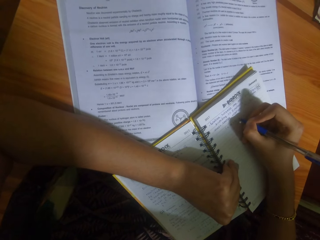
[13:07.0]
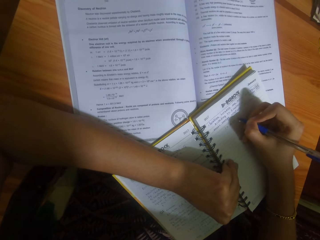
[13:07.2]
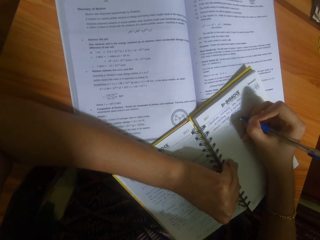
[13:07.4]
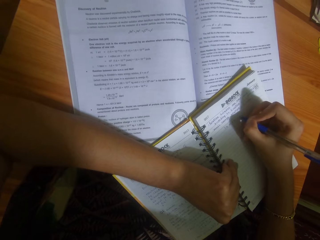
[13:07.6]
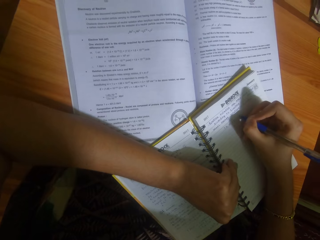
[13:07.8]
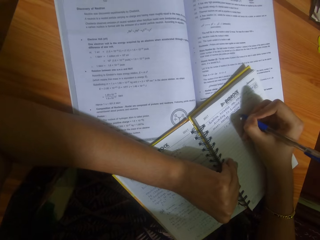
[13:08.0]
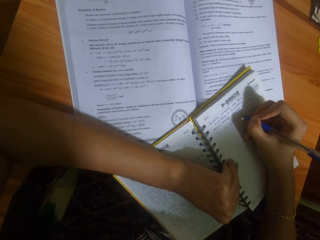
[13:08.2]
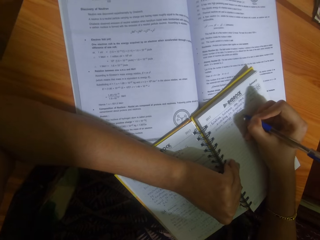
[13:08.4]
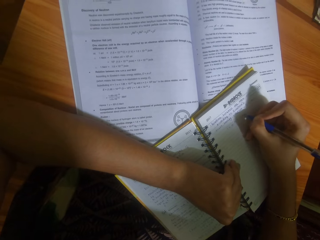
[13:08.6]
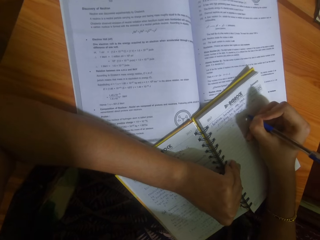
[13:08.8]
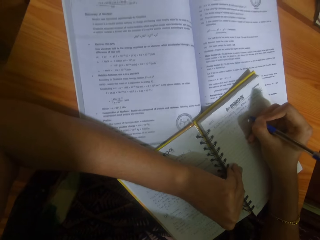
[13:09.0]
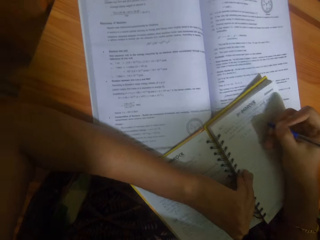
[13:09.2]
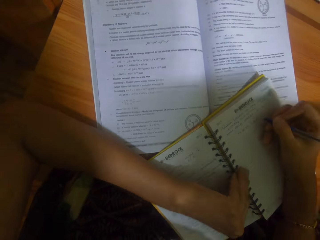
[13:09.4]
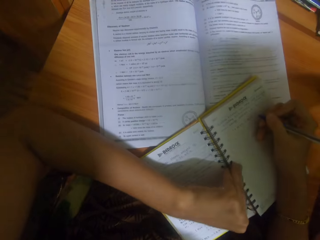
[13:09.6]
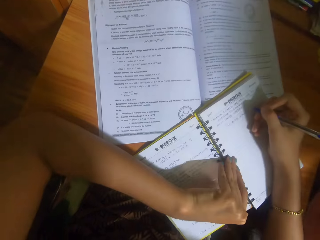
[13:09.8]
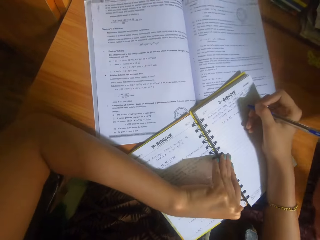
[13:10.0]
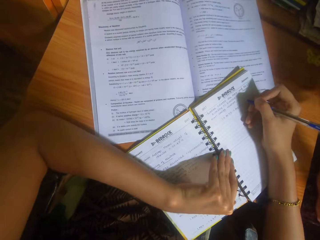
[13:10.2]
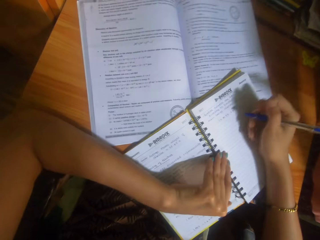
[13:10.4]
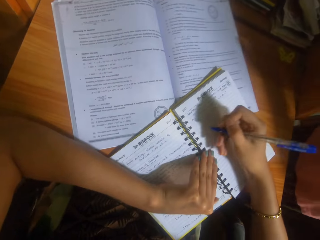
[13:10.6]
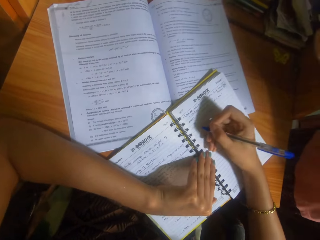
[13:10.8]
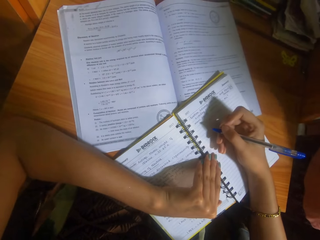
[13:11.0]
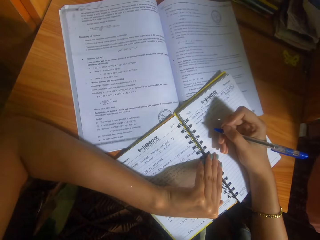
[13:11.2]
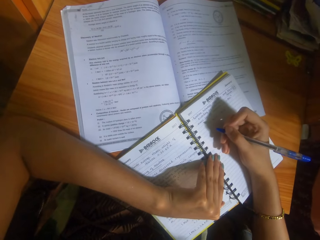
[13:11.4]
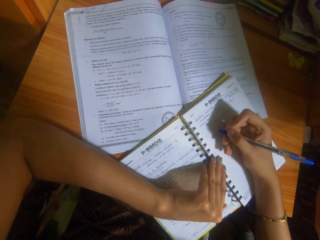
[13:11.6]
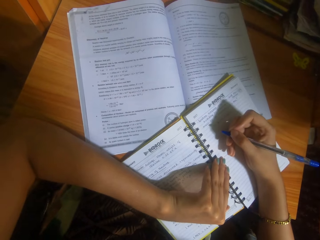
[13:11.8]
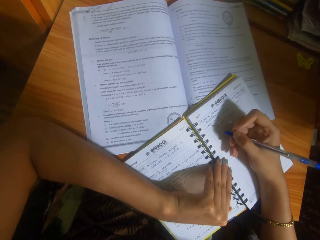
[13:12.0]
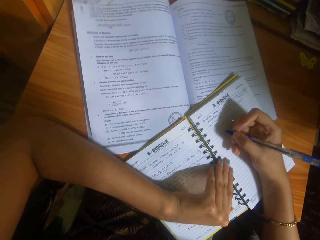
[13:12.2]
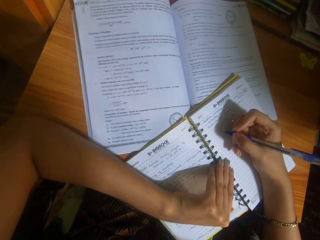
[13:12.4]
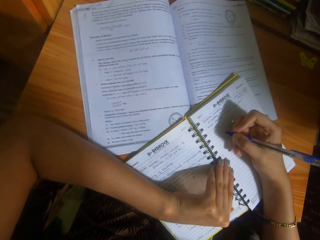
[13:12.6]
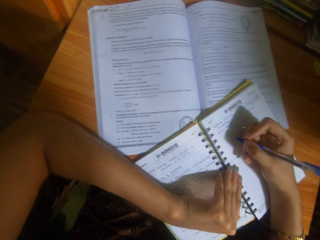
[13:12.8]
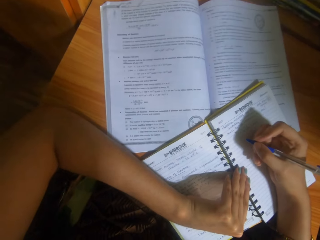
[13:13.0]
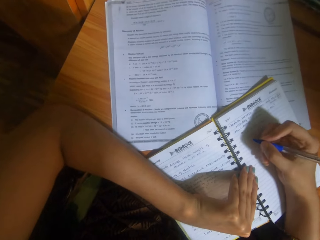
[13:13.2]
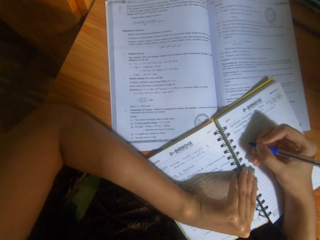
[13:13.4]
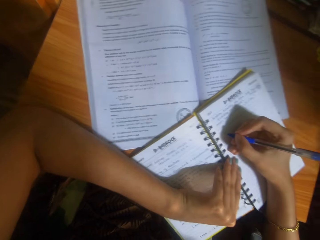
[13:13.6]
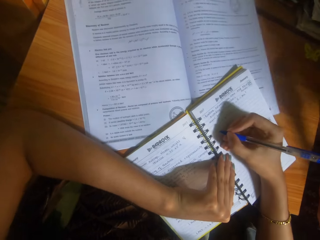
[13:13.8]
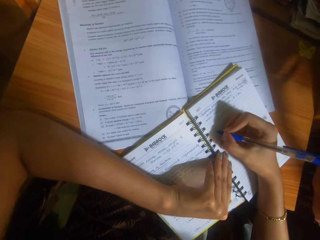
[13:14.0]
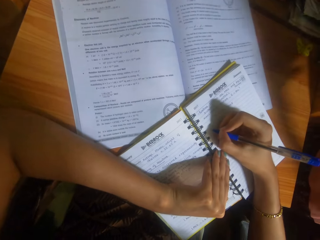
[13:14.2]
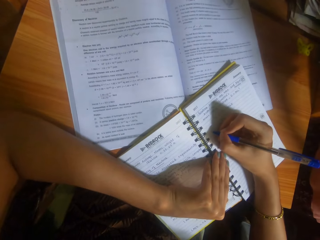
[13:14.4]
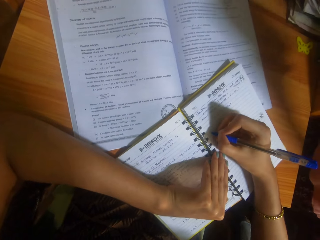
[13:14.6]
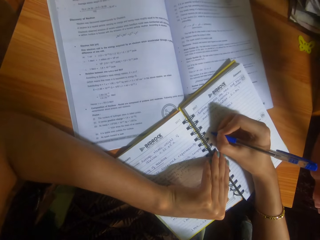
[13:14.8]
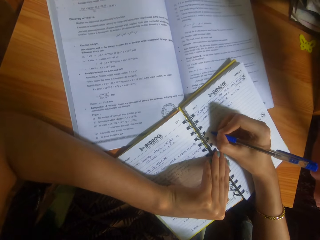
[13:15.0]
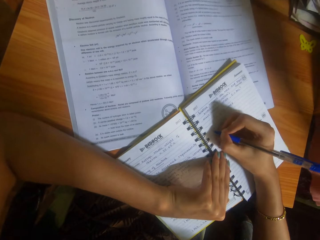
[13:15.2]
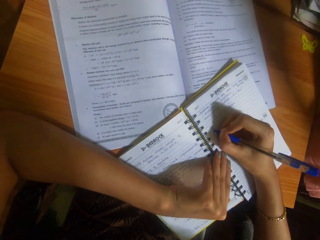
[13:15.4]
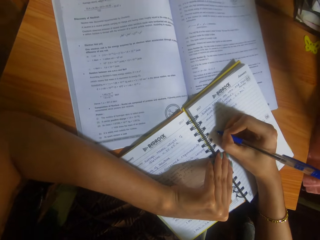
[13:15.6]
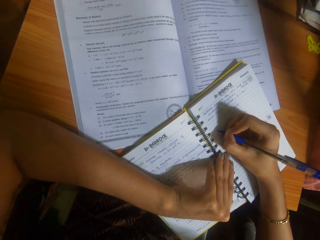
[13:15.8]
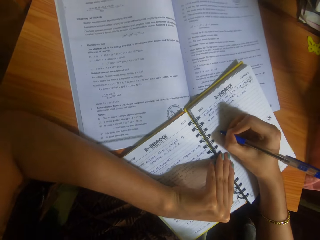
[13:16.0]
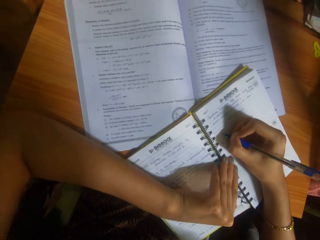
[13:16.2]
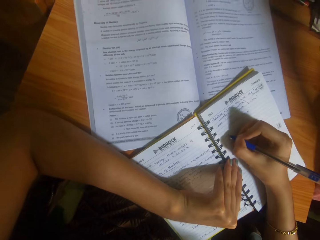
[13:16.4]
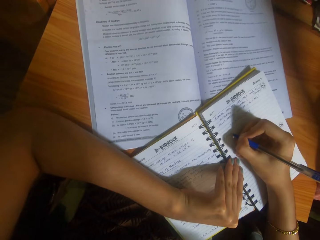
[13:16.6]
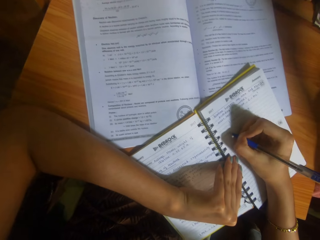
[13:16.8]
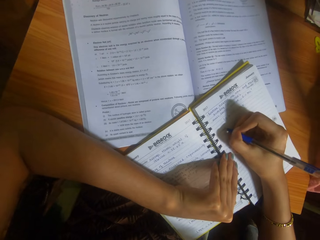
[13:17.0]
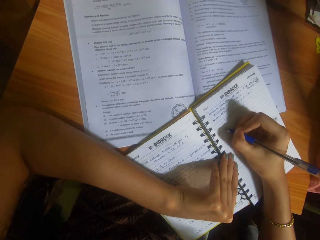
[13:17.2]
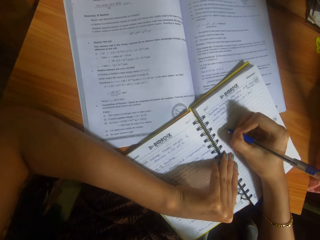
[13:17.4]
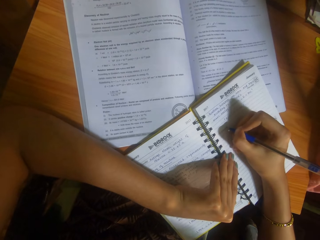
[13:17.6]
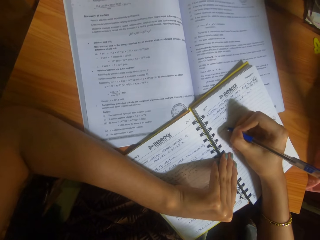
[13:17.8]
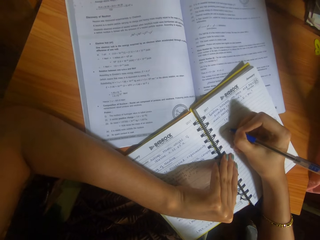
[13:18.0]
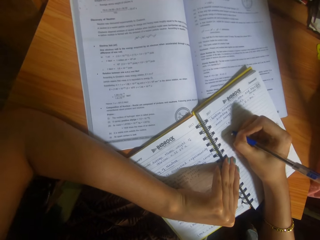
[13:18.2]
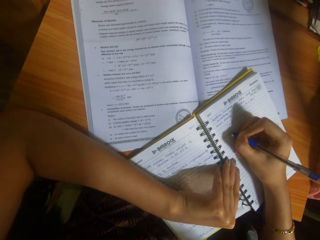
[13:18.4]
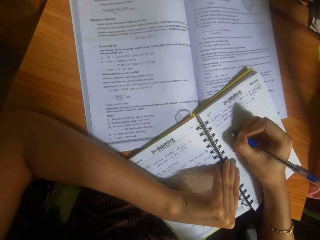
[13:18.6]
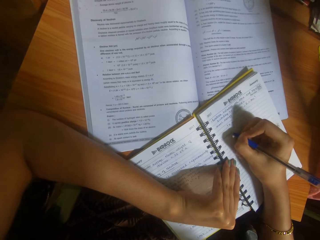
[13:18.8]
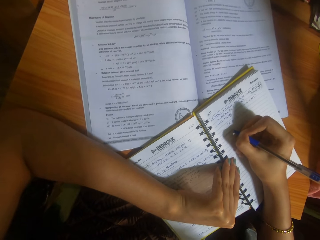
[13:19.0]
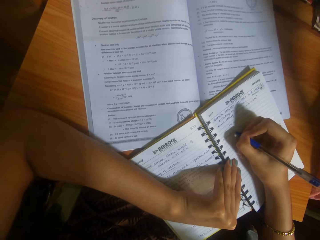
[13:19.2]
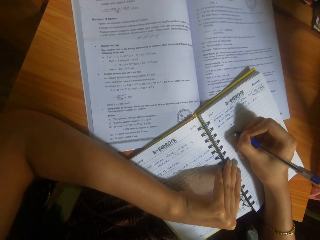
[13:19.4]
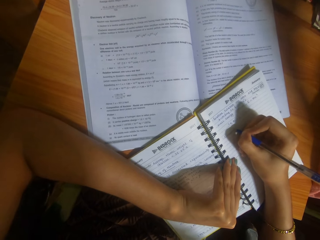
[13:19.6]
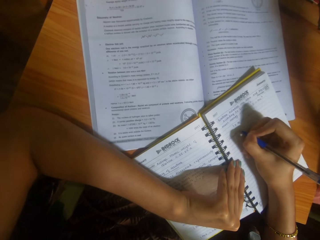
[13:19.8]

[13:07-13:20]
The camera wearer writes in the book with the pen in her right hand.

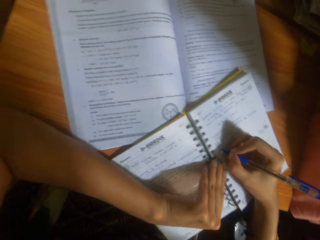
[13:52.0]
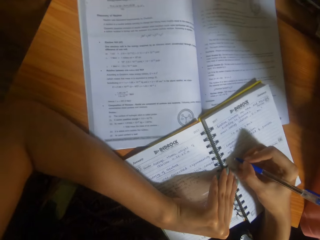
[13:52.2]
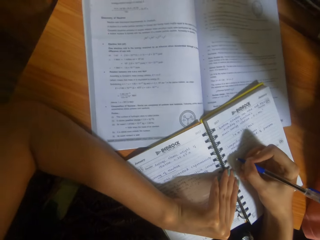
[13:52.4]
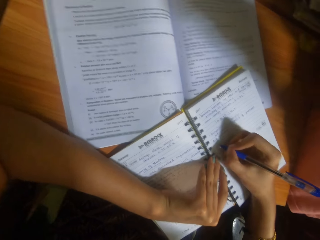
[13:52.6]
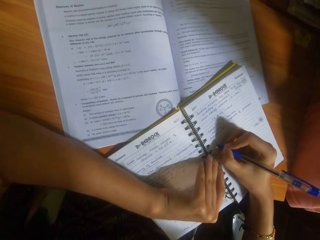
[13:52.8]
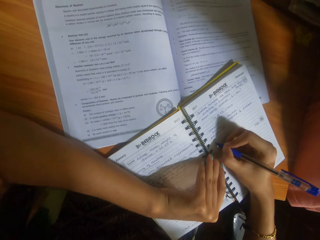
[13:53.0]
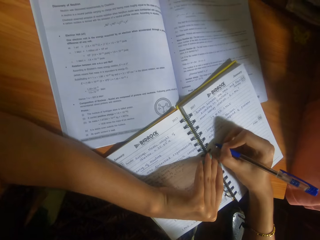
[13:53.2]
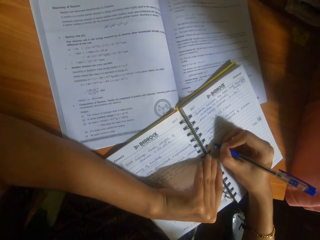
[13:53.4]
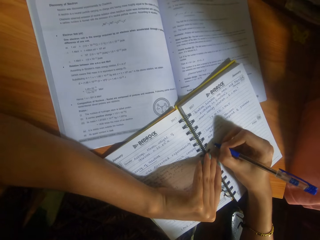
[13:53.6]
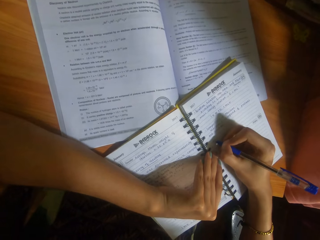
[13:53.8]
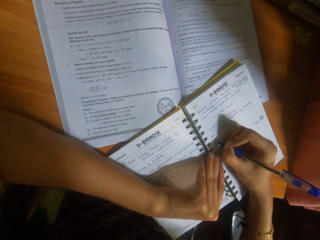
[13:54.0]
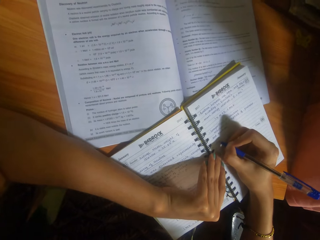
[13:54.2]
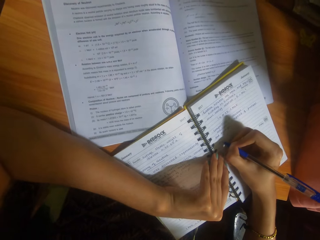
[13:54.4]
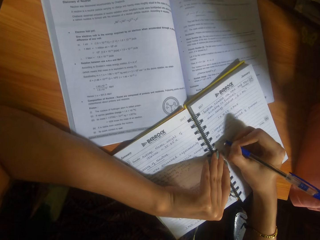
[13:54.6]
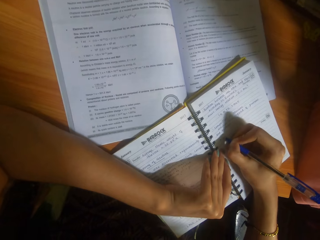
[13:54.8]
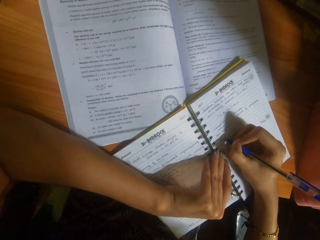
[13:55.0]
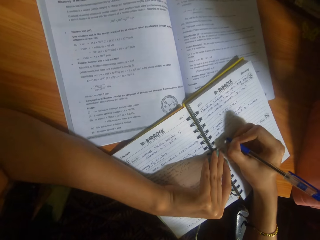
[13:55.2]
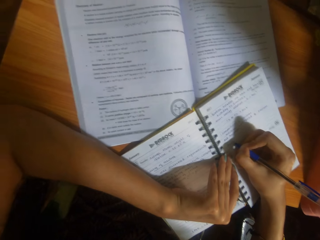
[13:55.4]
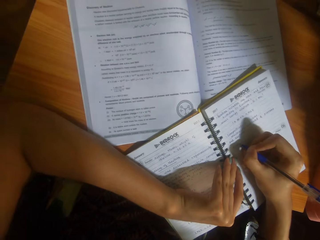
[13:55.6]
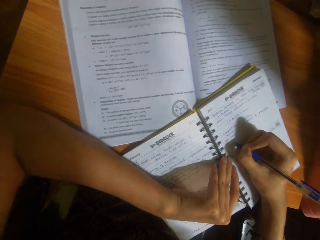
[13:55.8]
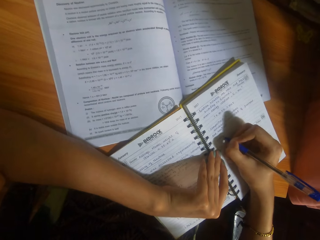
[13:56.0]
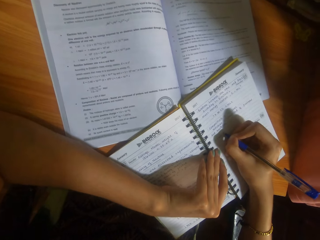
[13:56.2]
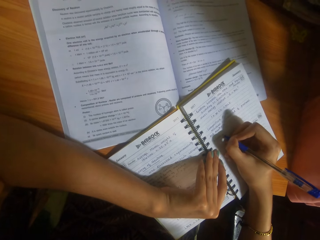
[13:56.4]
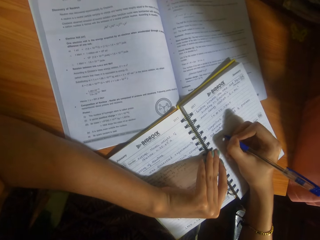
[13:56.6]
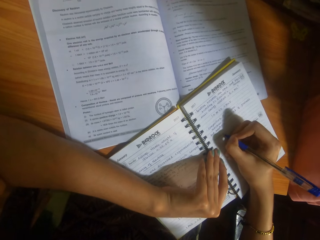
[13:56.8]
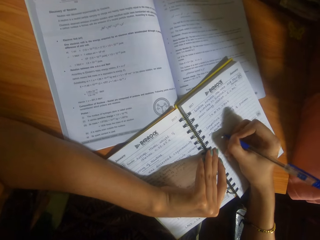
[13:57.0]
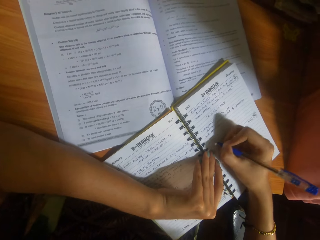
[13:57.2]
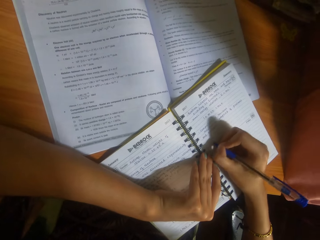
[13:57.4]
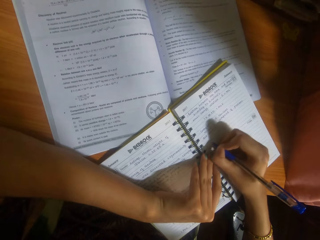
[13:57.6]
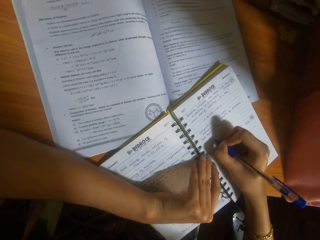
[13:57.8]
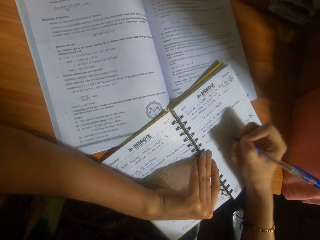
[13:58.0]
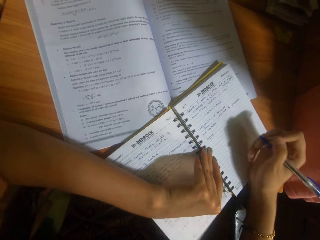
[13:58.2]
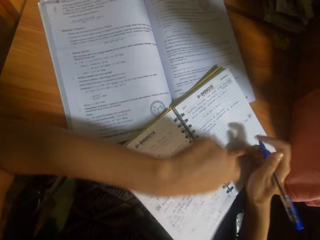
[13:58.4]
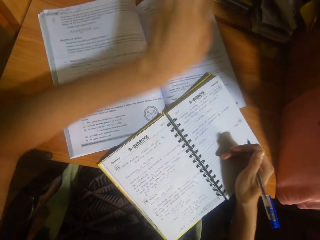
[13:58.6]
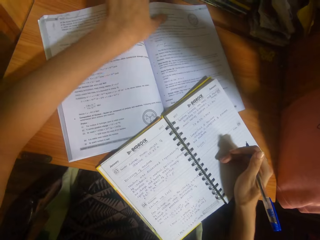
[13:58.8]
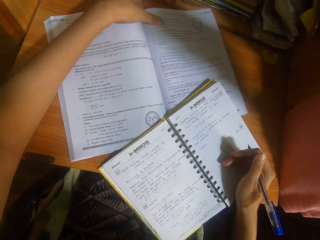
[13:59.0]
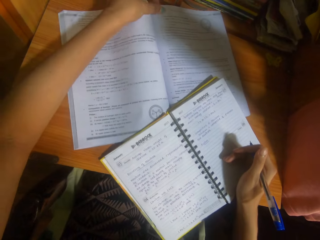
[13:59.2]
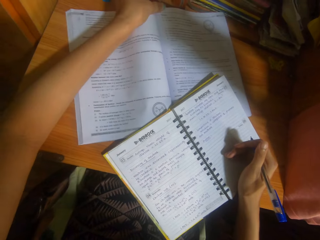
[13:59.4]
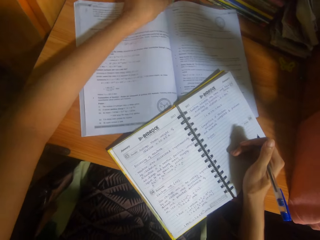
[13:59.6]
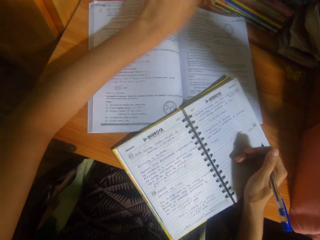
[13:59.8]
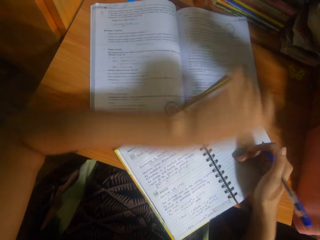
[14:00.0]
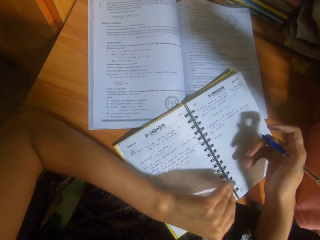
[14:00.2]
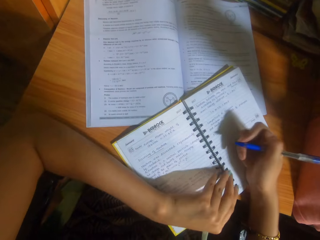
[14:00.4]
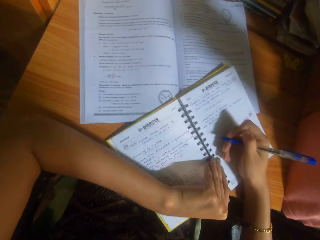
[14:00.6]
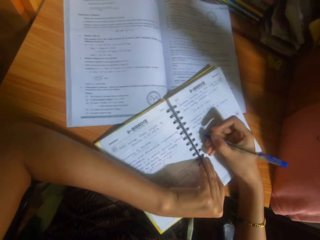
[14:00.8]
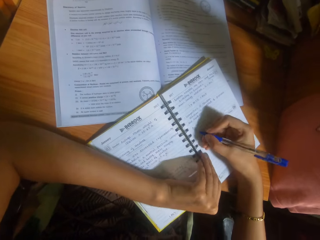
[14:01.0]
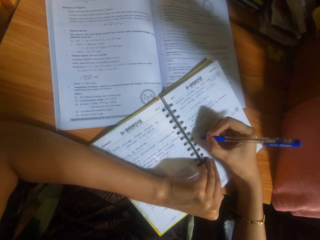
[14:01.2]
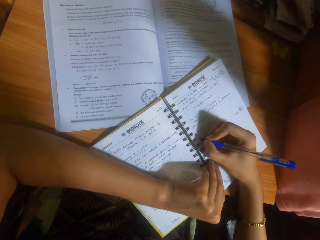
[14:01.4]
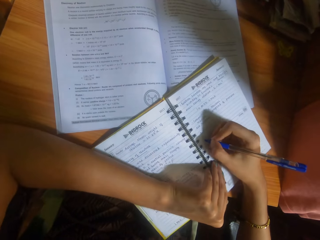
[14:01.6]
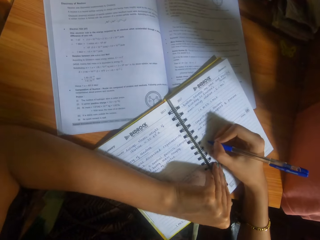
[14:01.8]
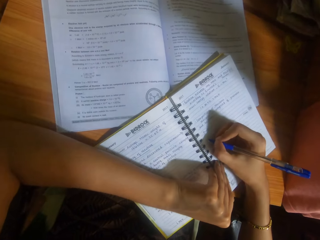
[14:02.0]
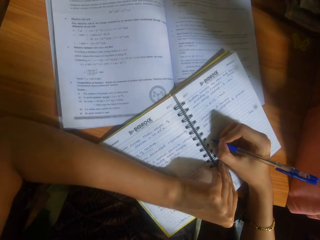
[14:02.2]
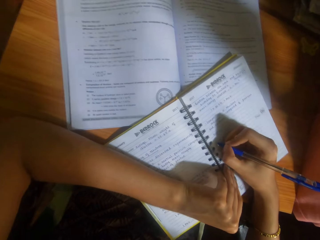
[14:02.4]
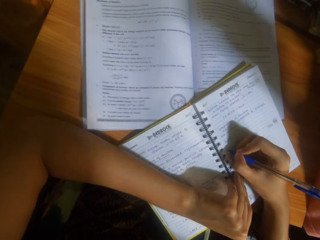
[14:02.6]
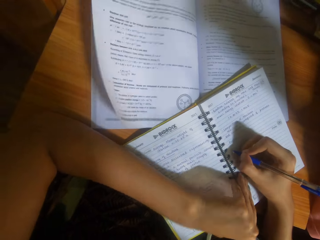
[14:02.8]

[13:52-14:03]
The camera wearer writes in the book on the table with the pen in her right hand. She places her left hand on the book on the table. She adjusts the book on the table with her left hand. She places her left hand on the book on the table. She writes on the book with the pen.
